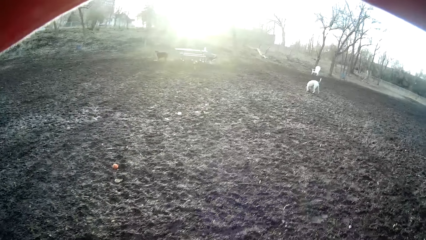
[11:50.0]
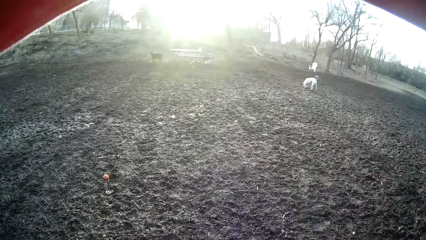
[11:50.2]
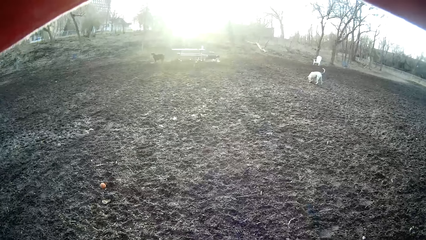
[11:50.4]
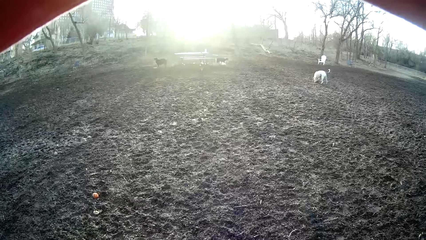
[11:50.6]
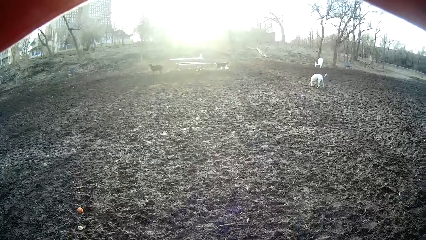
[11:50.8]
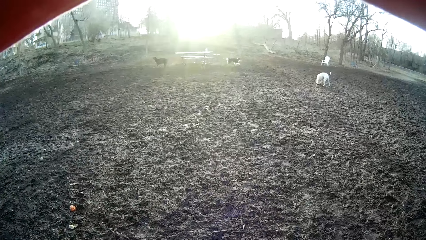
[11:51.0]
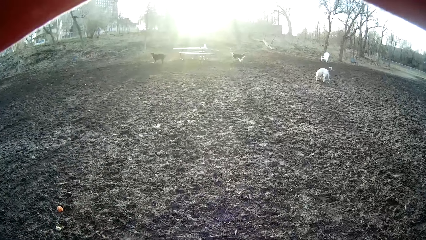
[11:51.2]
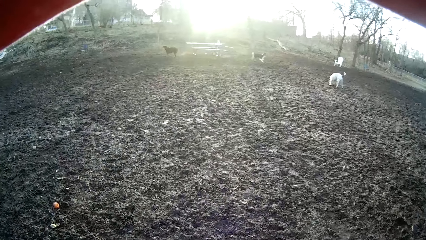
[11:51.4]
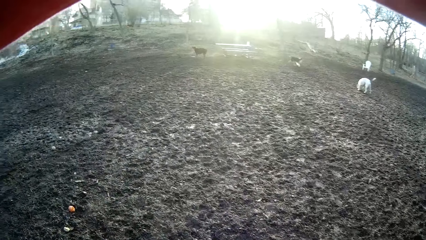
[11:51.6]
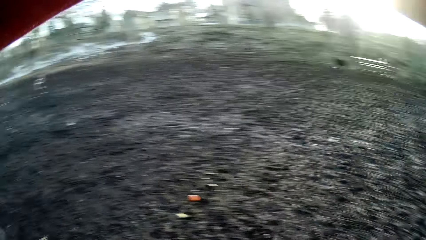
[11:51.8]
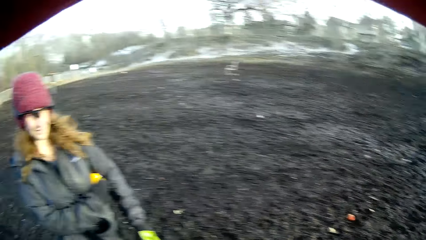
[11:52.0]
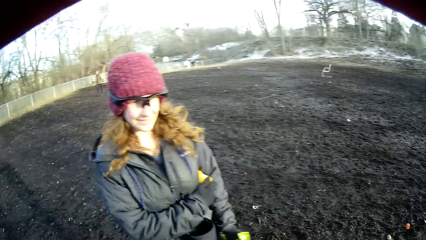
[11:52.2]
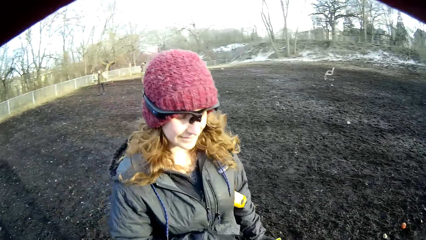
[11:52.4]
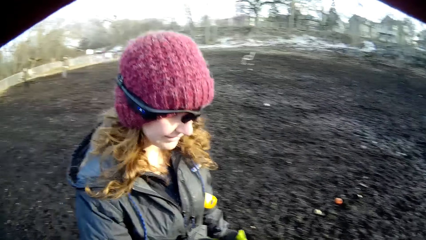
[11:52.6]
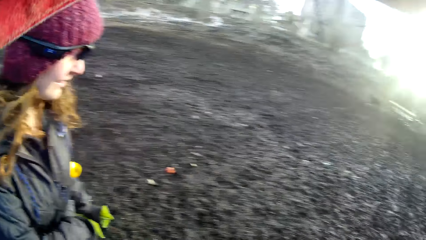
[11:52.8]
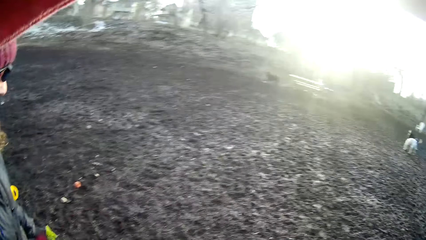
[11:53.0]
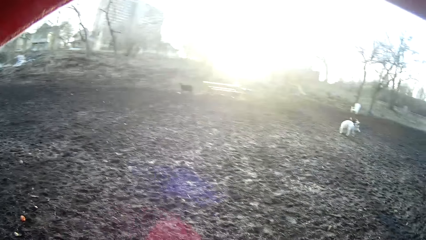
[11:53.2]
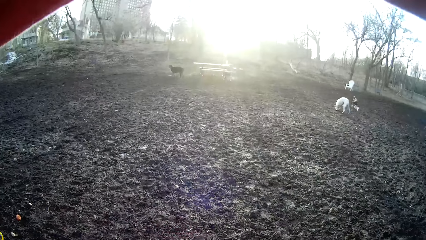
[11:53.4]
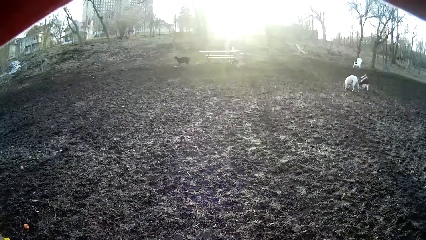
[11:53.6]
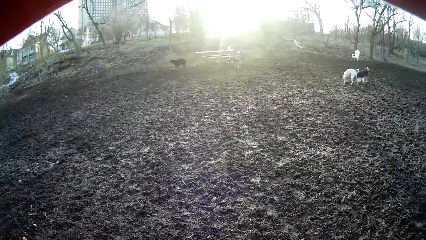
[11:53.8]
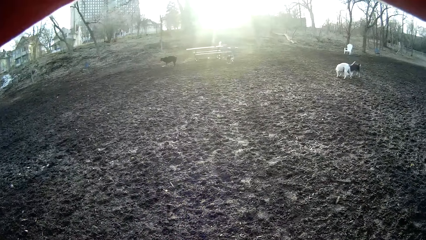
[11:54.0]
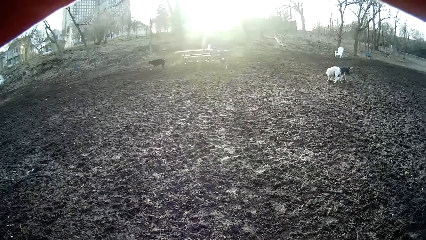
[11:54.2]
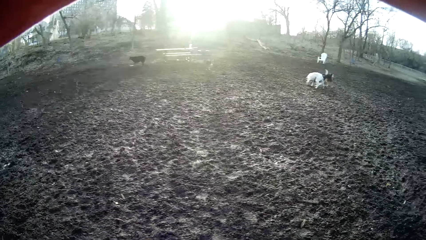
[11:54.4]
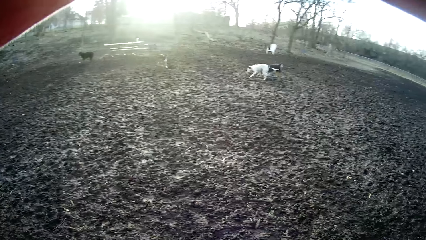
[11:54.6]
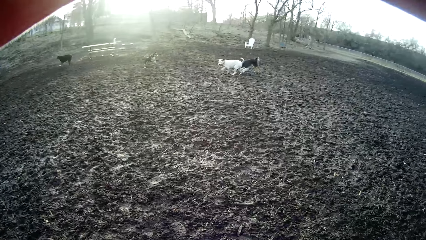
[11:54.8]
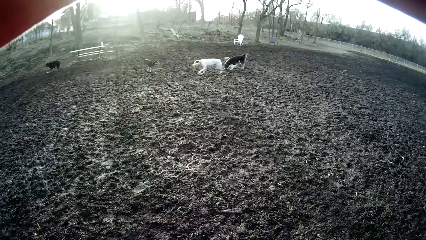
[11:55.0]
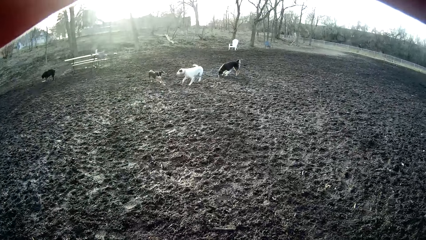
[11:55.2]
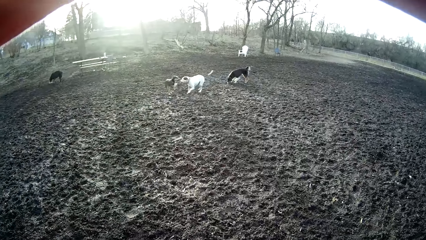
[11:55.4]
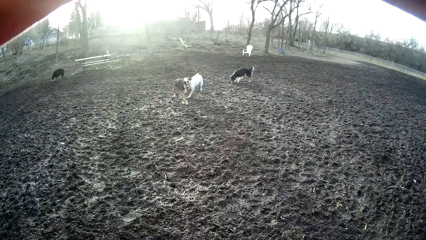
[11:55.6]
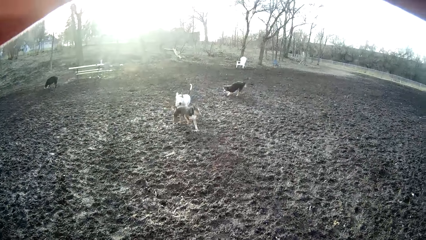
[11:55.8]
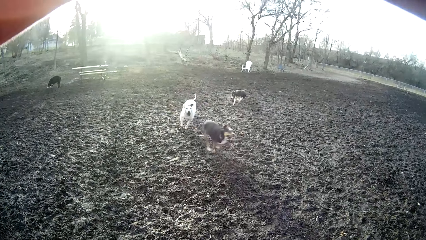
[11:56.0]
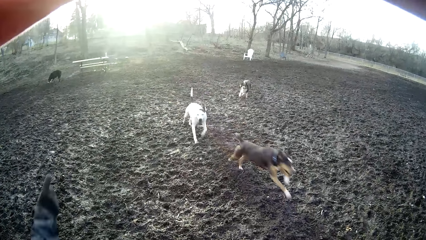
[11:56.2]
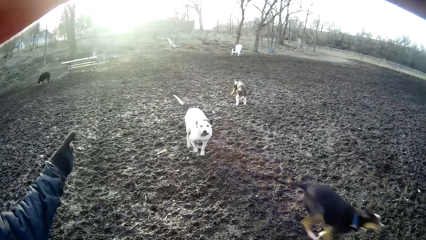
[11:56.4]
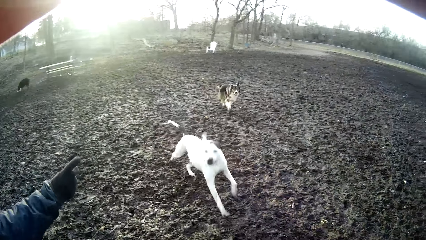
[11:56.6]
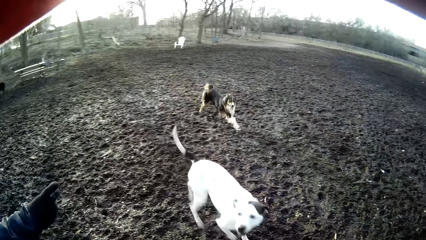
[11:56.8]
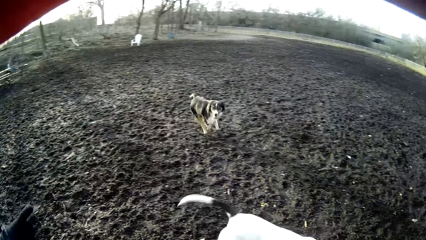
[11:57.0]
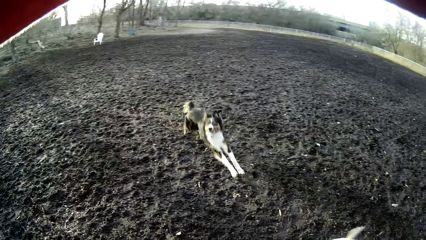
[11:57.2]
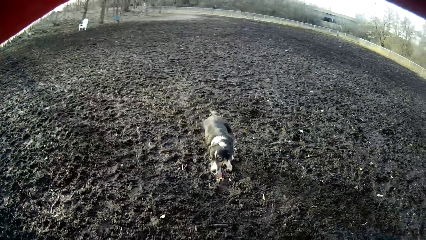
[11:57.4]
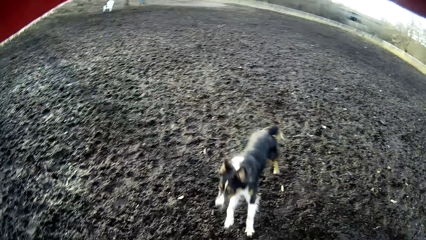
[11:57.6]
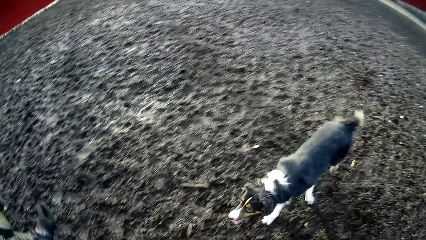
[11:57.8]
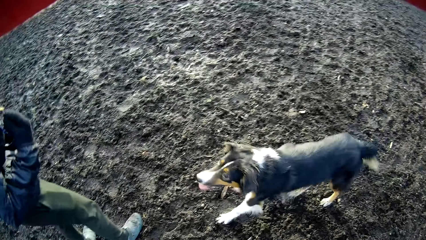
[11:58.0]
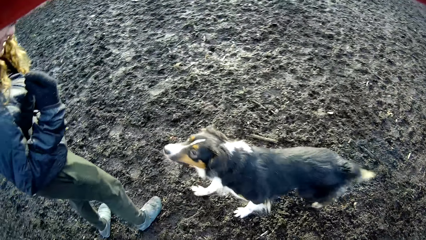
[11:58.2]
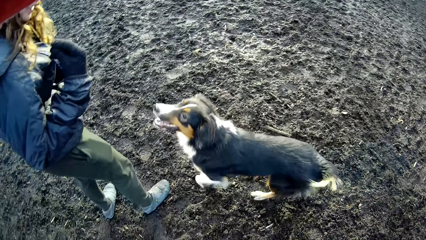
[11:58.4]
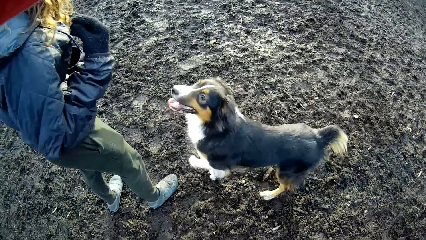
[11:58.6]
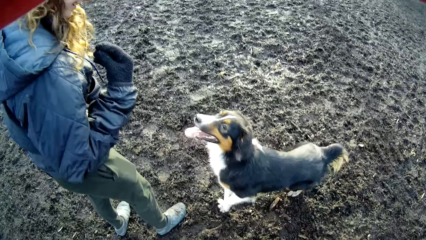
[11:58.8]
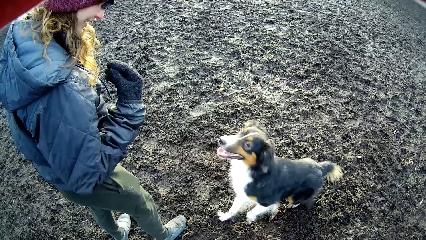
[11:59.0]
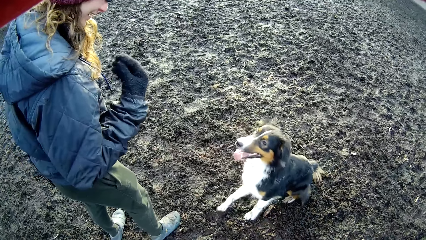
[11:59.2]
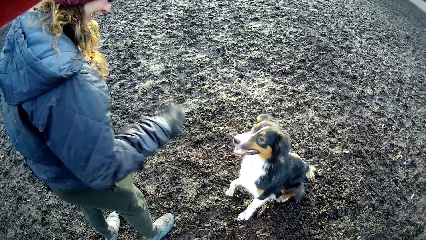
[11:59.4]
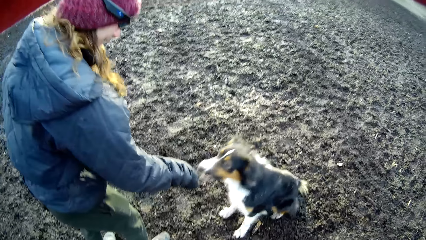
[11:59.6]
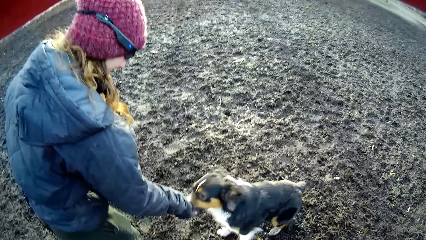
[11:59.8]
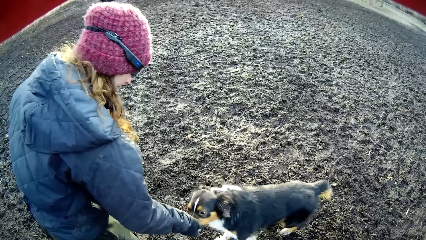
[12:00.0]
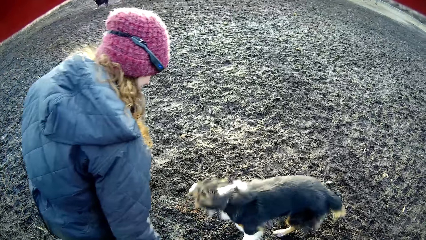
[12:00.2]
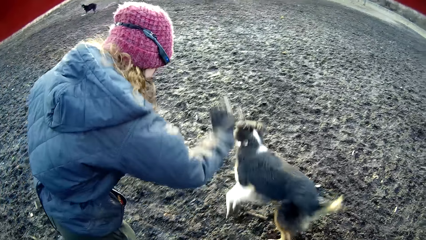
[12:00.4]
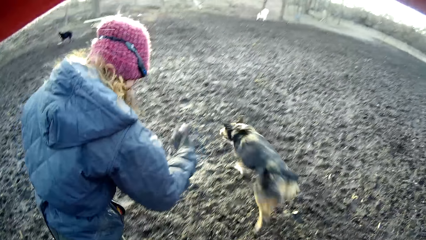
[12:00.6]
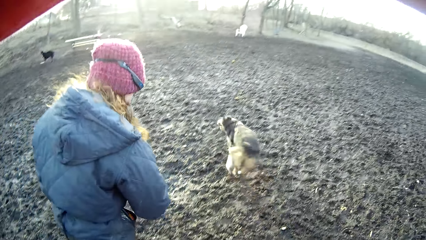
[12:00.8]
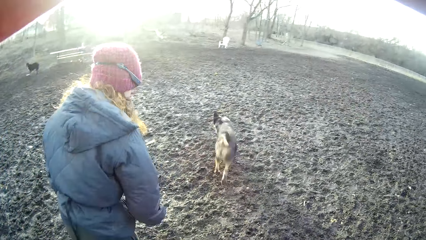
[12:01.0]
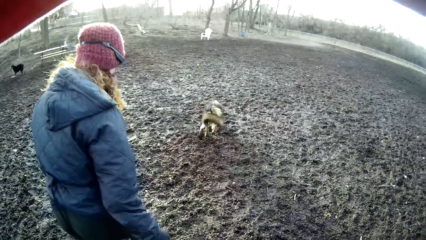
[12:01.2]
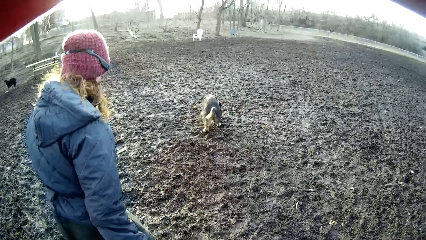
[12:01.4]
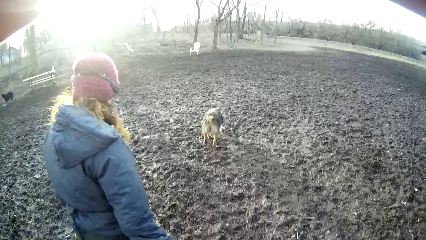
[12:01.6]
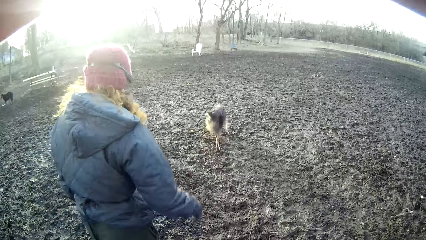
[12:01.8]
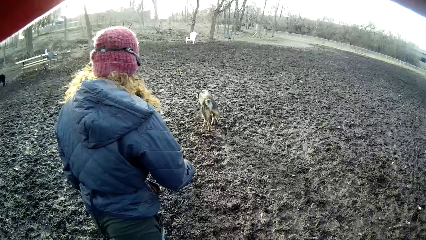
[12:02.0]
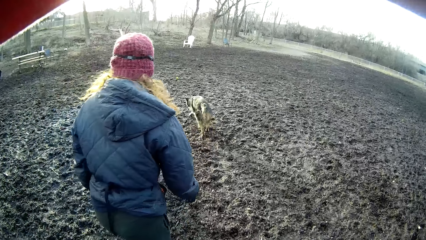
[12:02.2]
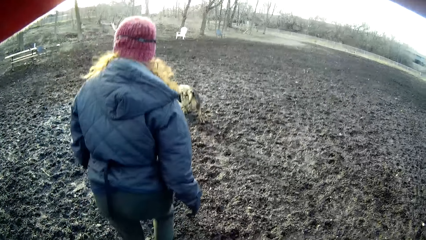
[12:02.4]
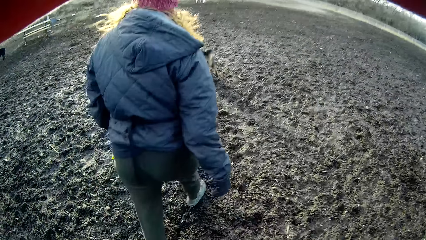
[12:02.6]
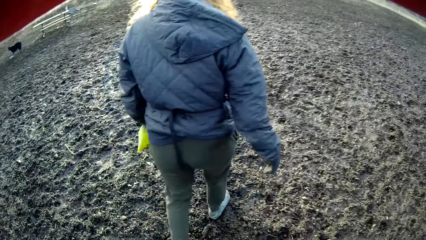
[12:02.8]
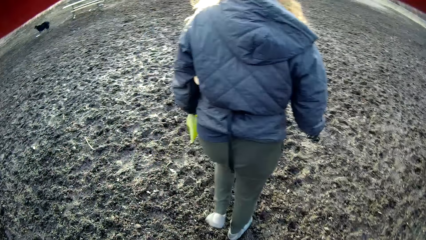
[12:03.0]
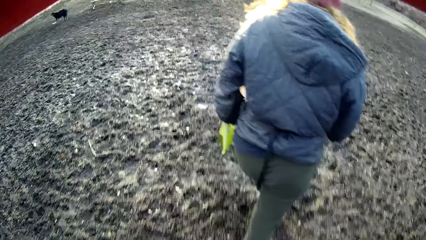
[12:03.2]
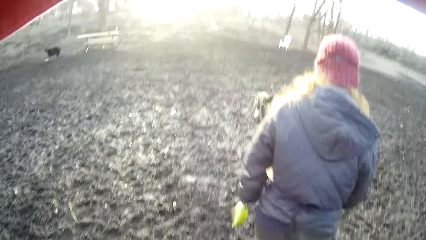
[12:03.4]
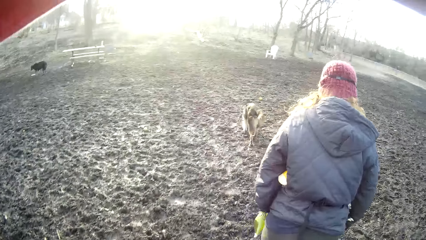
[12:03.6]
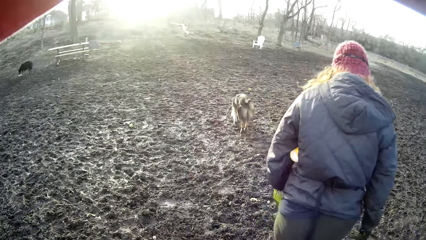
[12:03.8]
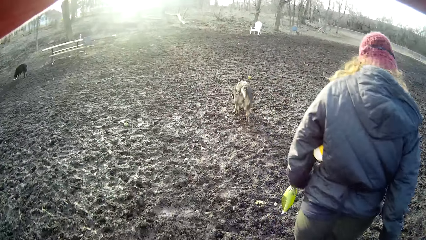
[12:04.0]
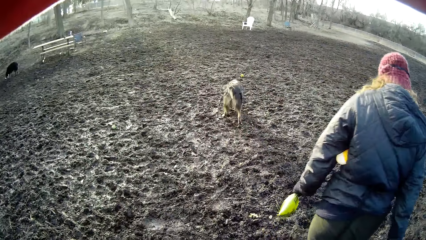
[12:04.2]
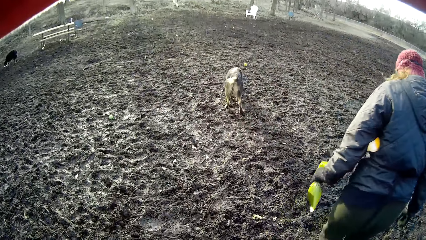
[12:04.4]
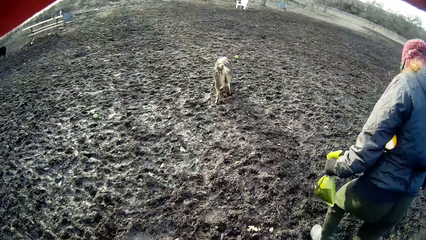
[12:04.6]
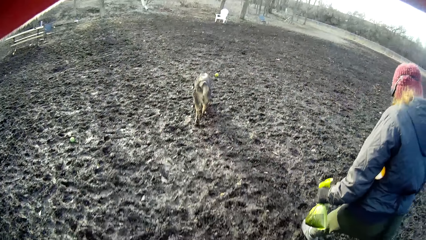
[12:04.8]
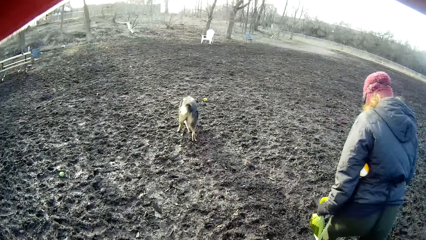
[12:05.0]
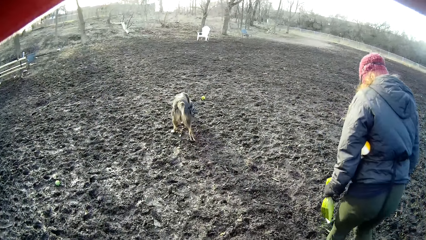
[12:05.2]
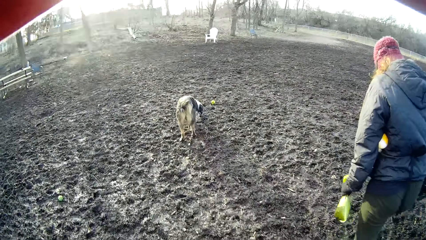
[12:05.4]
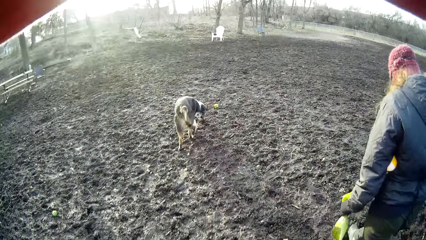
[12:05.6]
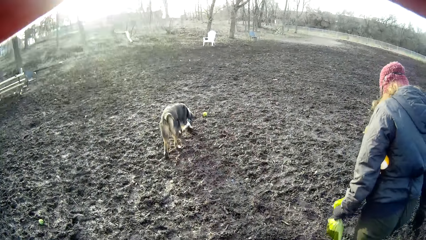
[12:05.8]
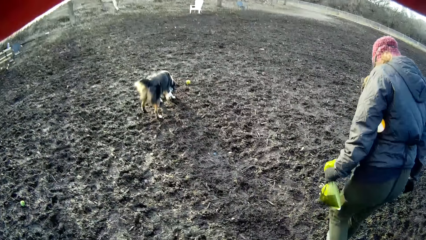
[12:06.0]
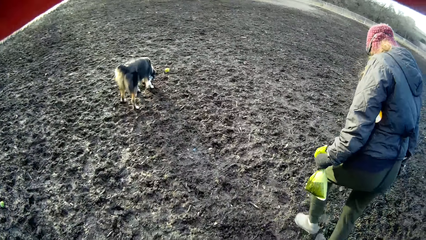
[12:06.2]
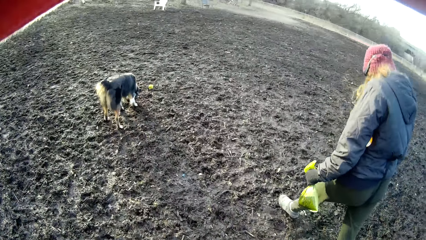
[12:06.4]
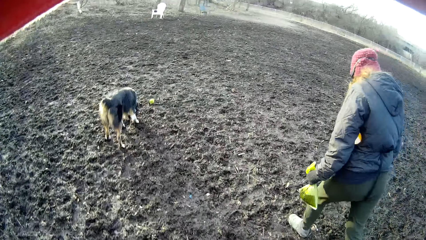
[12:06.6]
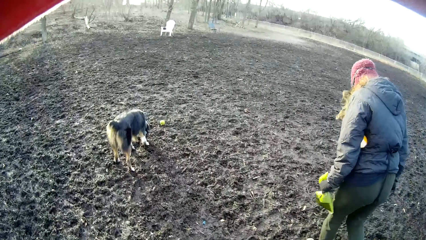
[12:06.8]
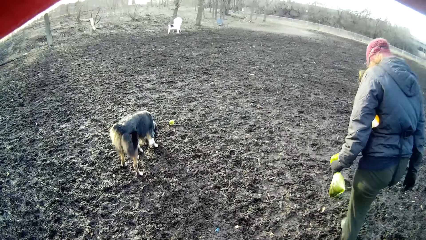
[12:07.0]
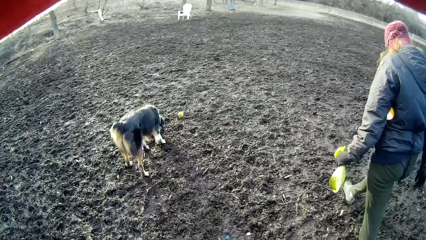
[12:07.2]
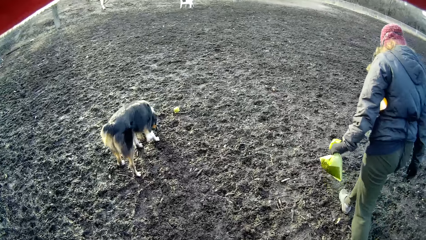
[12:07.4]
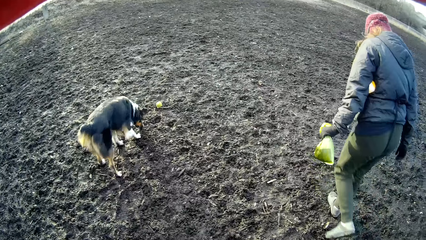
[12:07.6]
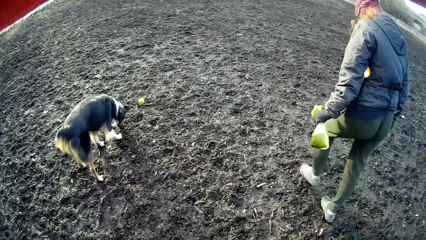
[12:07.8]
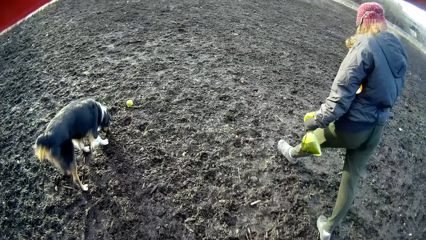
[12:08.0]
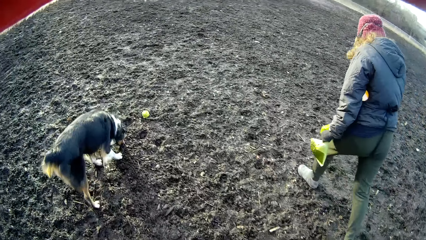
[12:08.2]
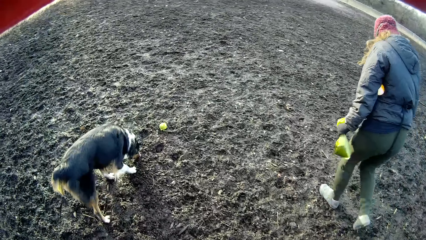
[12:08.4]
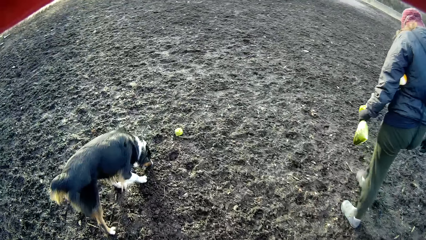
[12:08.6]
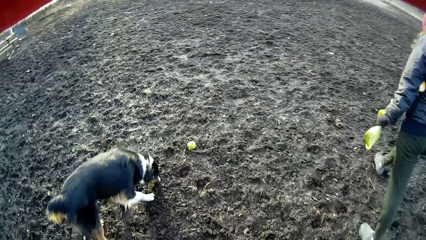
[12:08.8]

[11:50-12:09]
The camera wearer looks at a woman. Several dogs run past the camera wearer. The woman plays with the dog. The woman touches the dog.
